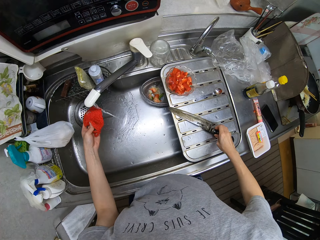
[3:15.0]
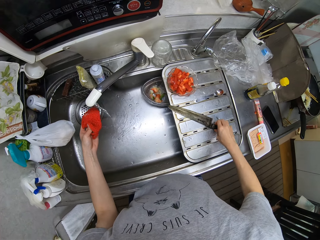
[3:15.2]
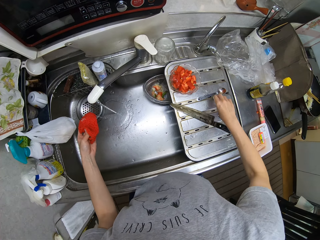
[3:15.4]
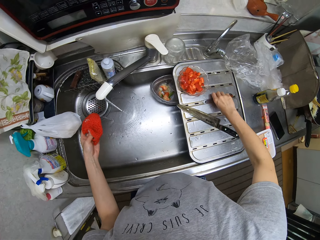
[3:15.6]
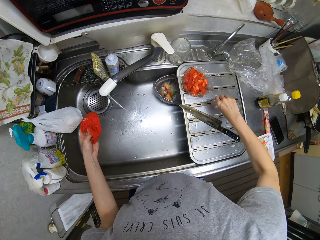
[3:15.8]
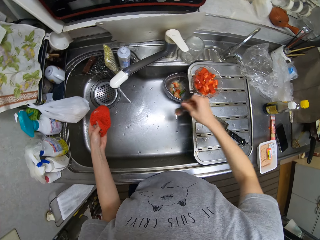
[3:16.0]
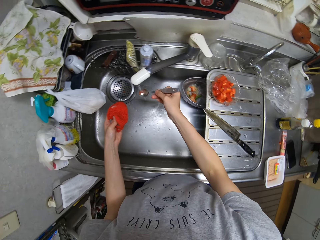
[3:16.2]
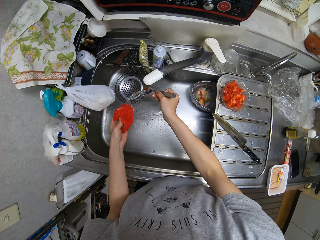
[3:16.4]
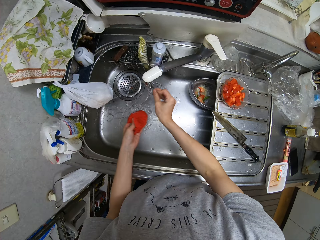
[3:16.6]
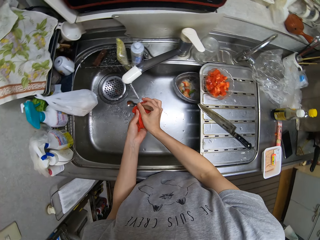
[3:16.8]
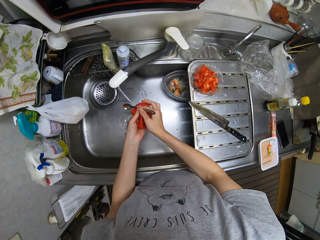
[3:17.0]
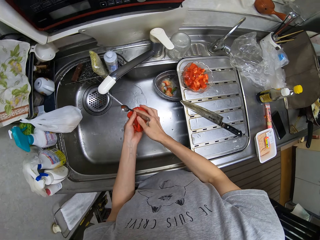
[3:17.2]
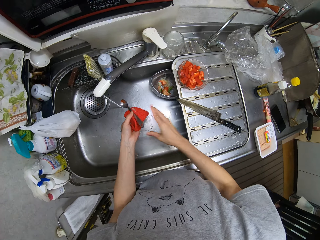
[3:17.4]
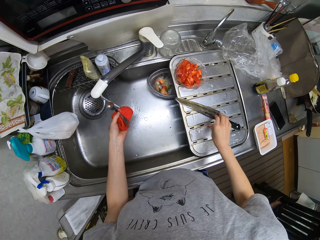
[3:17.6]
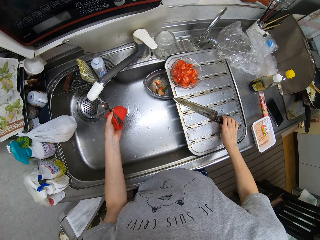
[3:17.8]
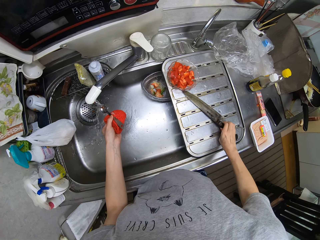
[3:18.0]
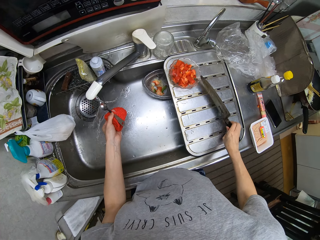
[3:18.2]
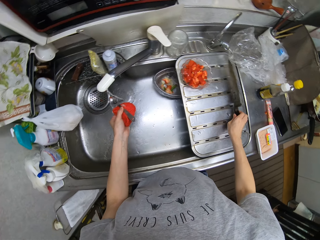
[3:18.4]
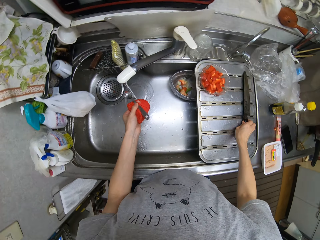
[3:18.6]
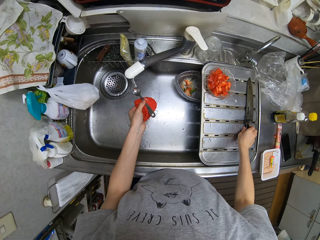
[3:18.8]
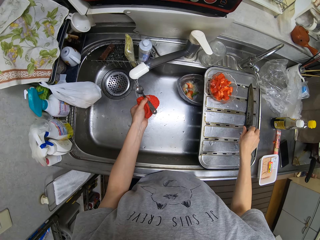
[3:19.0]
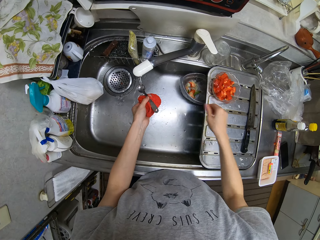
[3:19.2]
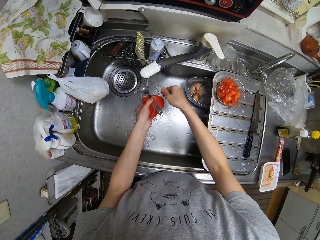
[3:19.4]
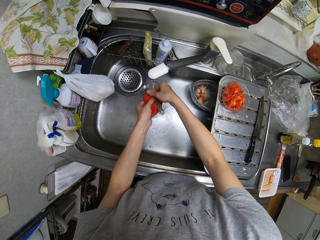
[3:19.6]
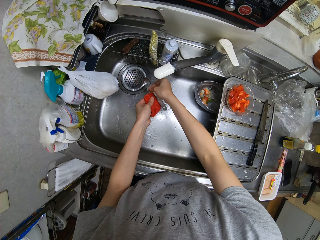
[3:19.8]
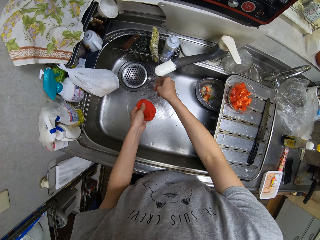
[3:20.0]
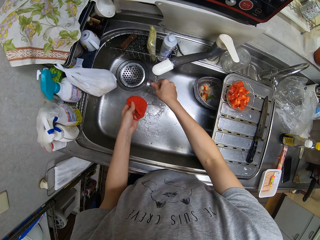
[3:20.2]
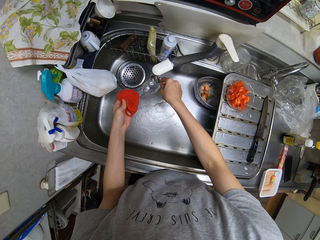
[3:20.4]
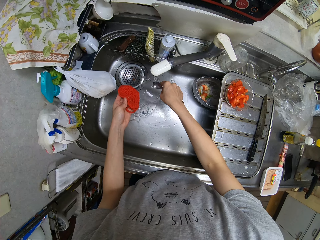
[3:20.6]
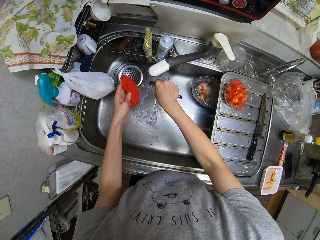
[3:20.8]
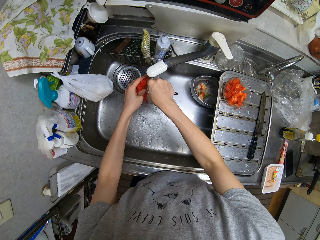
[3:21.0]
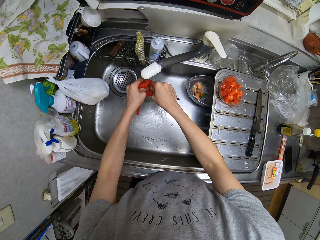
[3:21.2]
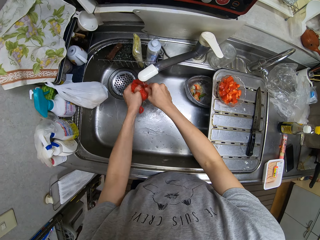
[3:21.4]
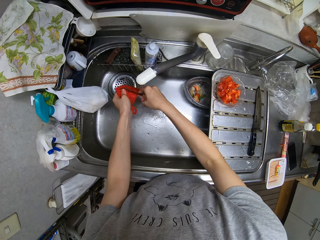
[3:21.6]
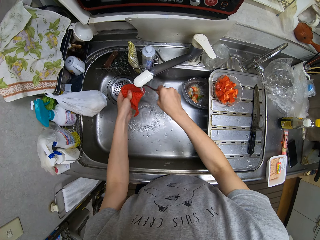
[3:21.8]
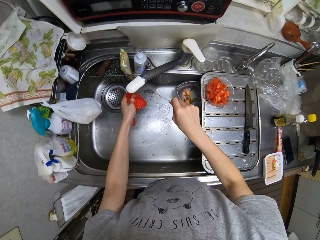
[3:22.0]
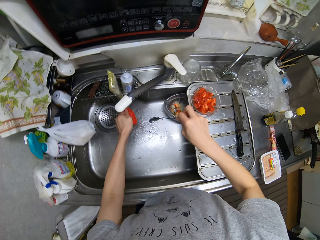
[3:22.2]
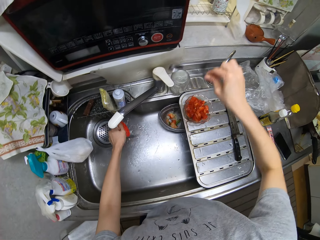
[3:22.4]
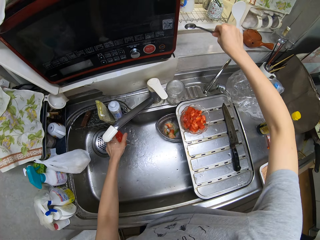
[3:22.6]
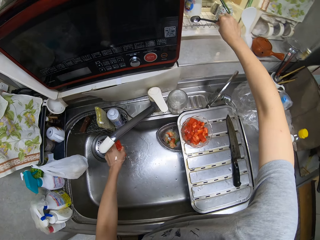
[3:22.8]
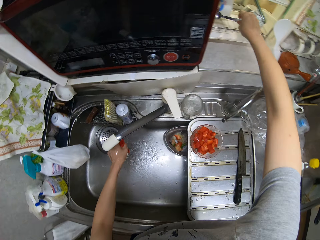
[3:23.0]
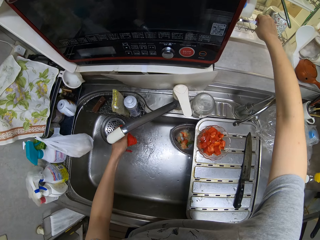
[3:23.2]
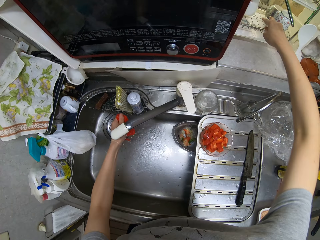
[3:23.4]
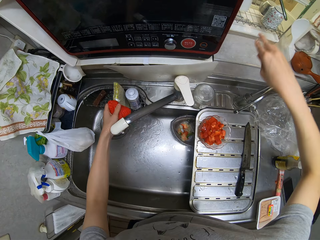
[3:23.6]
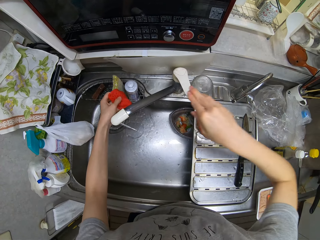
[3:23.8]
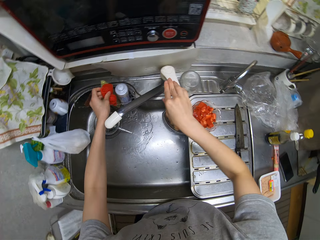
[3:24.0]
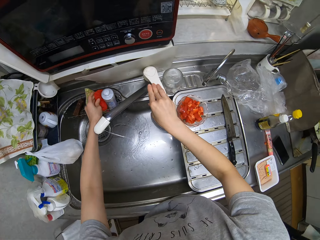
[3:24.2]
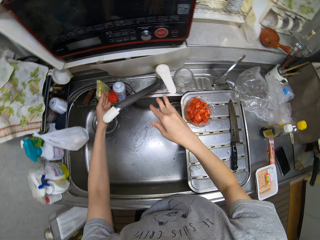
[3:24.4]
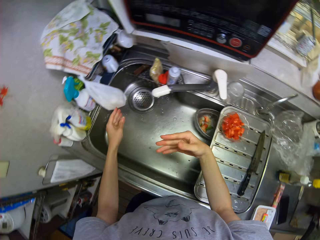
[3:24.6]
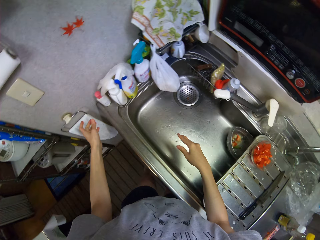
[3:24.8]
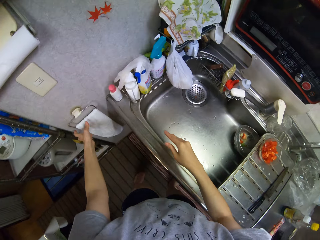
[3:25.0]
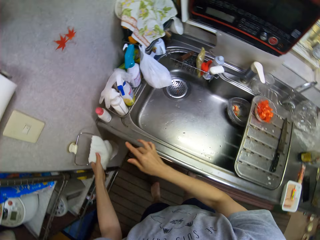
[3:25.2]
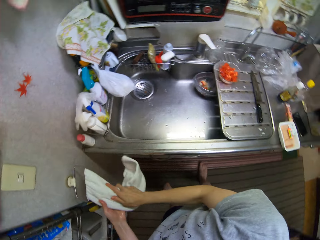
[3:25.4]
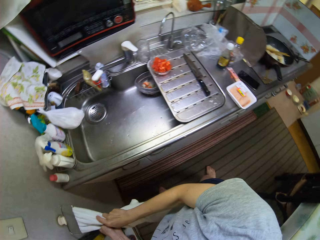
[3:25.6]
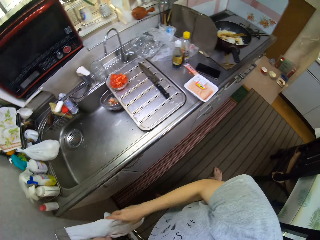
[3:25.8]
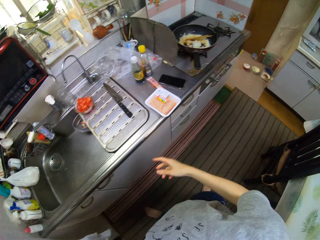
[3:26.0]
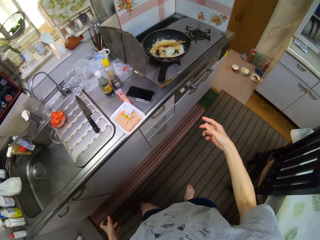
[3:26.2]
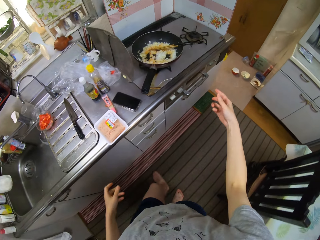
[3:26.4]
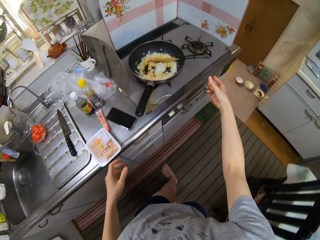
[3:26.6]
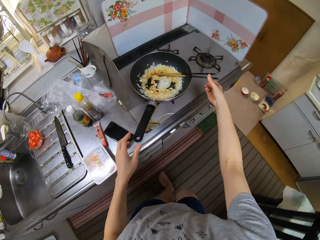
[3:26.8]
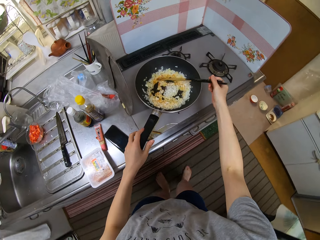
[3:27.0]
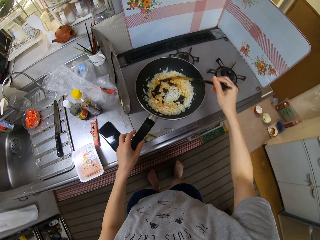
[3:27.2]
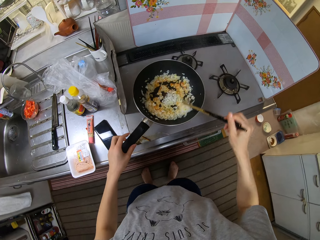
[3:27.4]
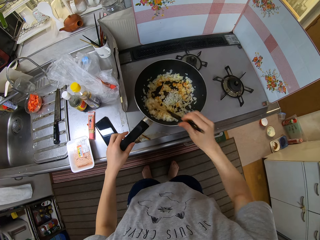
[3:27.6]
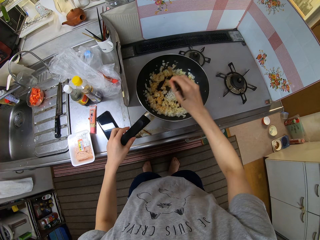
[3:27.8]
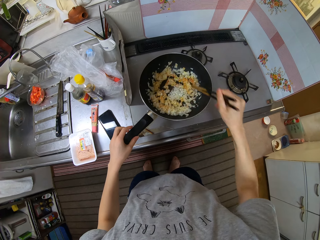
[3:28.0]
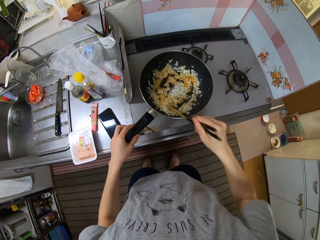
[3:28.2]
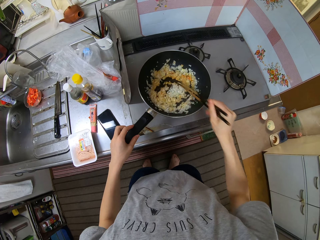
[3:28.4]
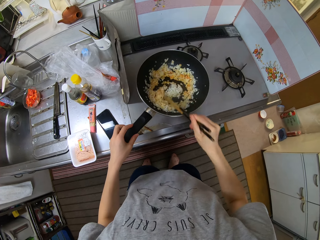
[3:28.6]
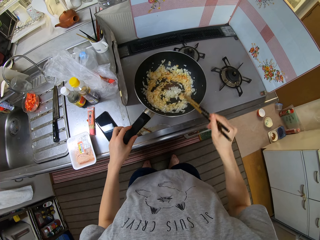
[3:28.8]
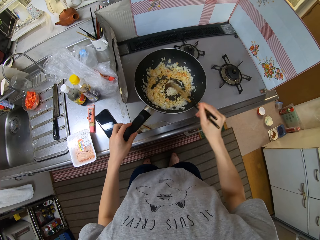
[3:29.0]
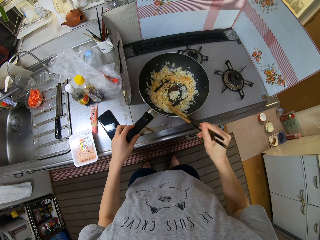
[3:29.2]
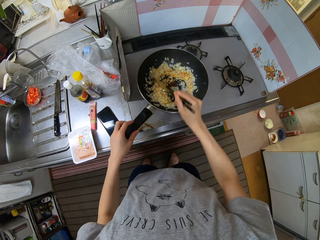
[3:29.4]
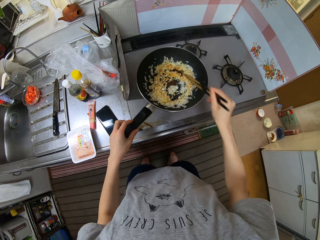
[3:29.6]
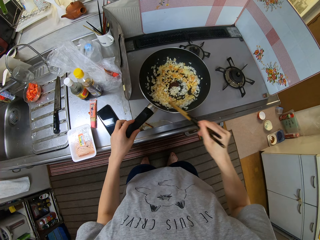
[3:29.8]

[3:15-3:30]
The camera wearer drops the knife on the sink. She picks up the spoon from the sink. She washes the spoon. She takes the knife. She moves the knife. She puts the knife on the sink. She washes the spoon with the sponge. She puts the spoon on the dish rack. She closes the tap. She puts down the sponge. She dries her hands with a towel. She stirs the onions with the chopsticks.

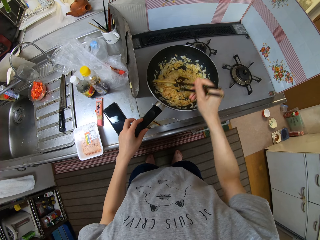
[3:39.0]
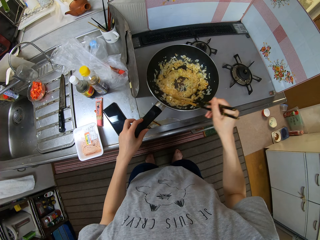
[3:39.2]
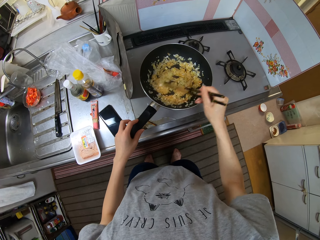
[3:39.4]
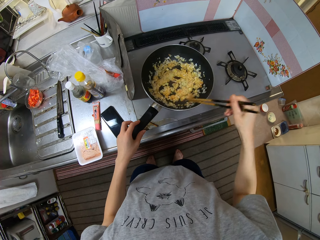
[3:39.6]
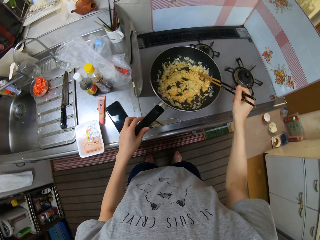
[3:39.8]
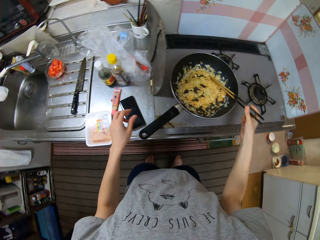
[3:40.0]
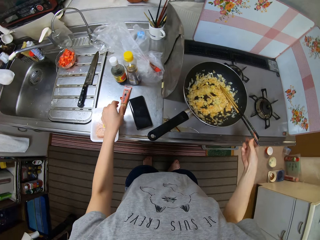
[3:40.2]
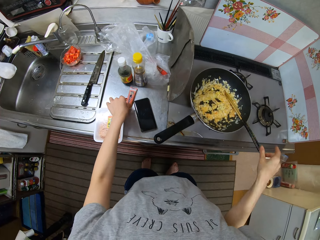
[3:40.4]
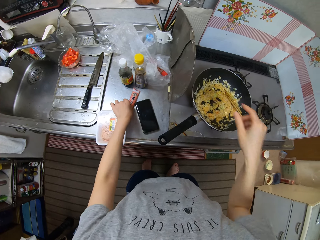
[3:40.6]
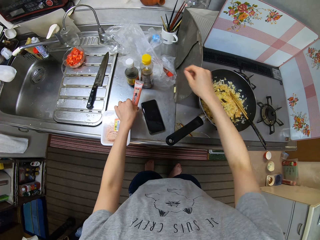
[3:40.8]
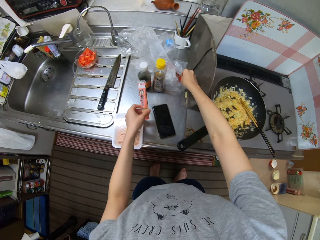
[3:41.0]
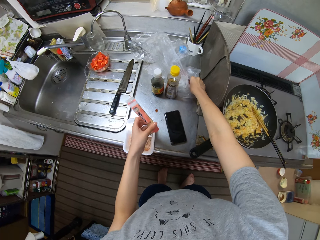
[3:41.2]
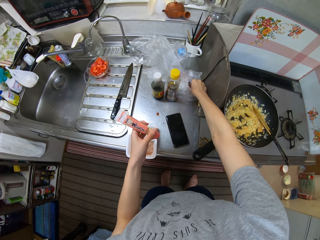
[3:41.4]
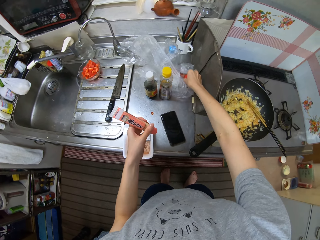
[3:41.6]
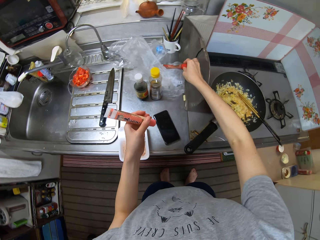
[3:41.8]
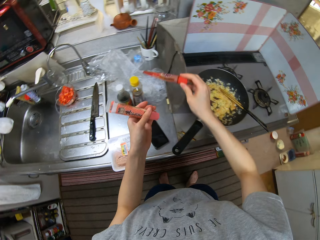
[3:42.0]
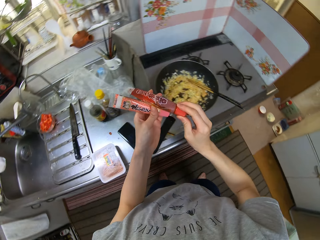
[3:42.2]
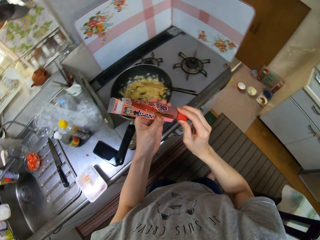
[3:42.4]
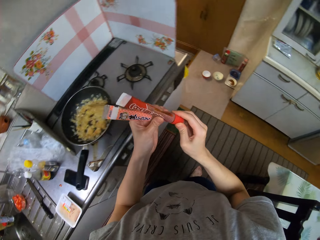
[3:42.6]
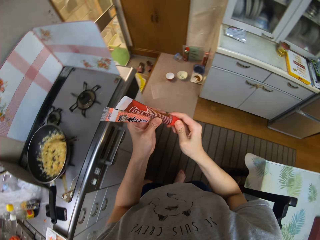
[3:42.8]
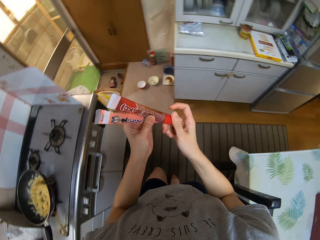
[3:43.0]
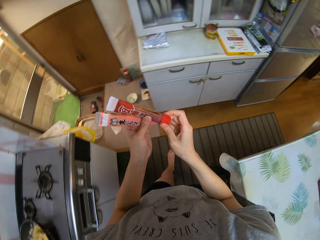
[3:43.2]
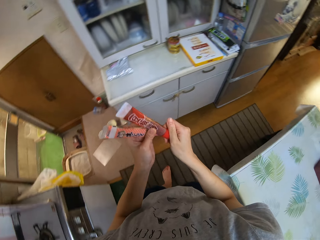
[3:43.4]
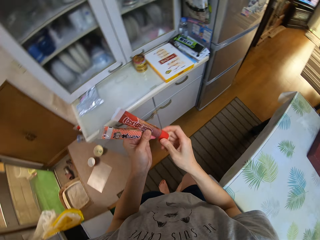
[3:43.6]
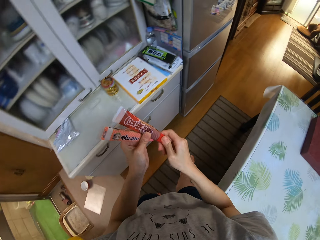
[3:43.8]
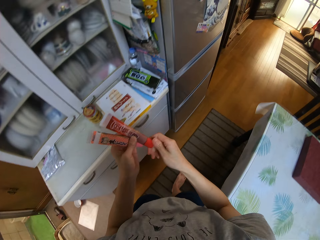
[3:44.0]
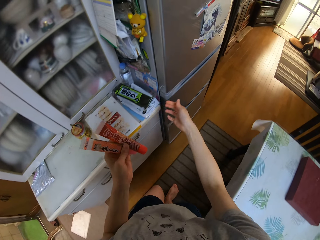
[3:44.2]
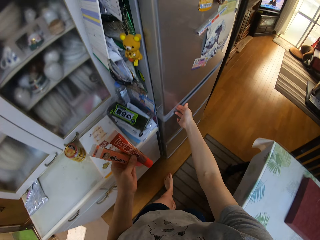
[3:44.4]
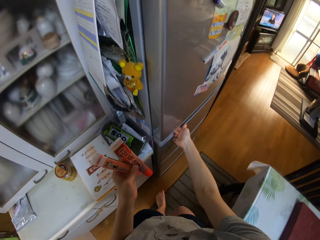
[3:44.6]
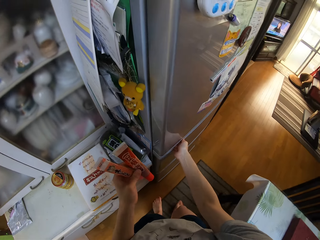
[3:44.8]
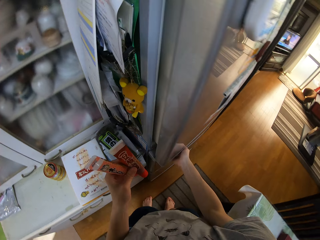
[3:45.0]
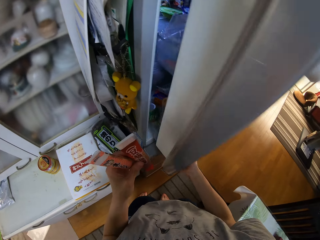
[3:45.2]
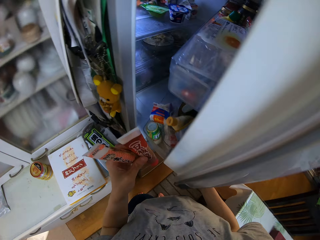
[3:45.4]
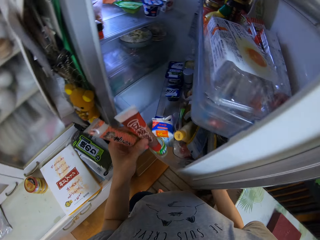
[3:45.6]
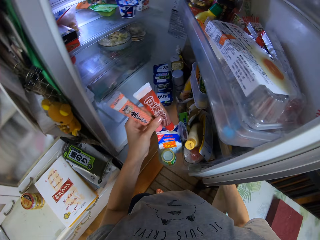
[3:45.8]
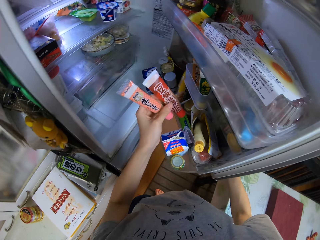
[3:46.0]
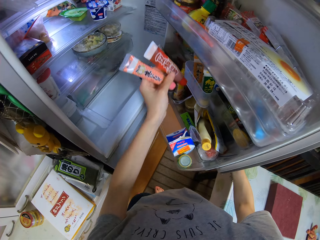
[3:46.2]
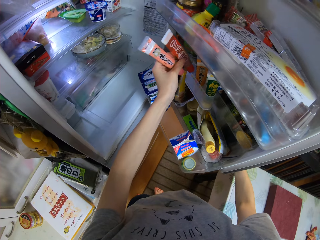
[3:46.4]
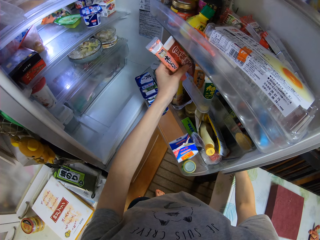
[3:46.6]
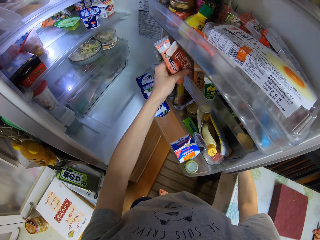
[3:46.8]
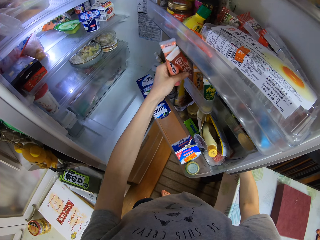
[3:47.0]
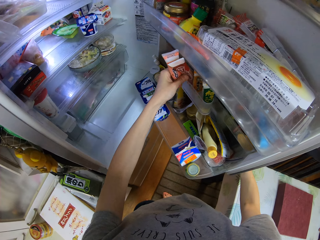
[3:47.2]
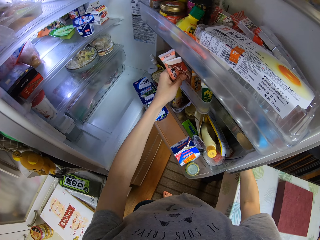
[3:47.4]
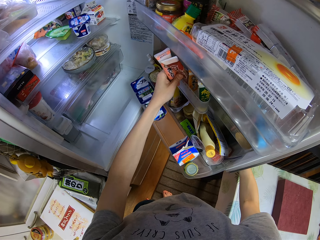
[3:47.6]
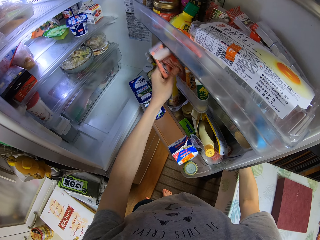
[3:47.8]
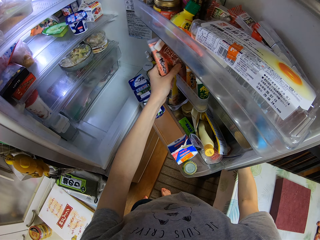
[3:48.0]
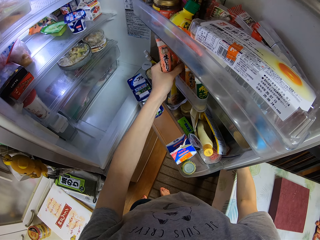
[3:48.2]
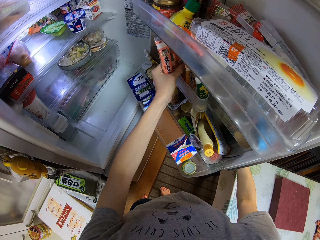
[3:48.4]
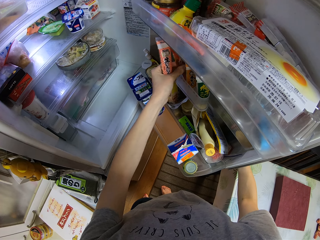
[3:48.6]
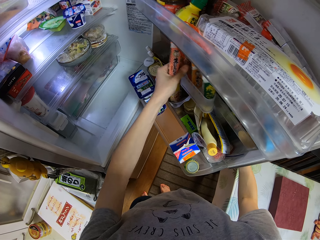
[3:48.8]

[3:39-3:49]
The camera wearer picks up the tube of tomato paste from the counter. They pick up the tube again. They tighten the tomato paste lid. They walk around. They open the fridge. They put the pastes into the fridge.
